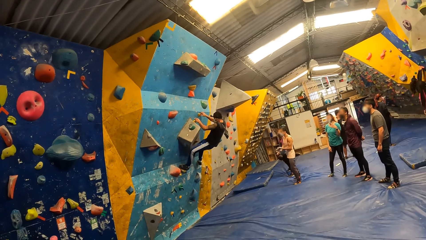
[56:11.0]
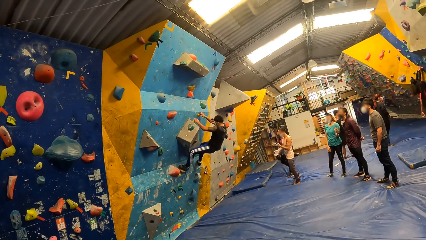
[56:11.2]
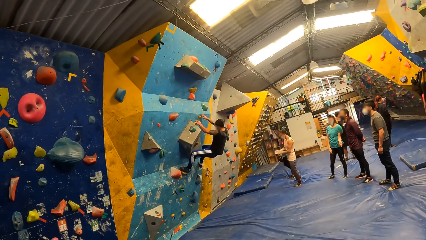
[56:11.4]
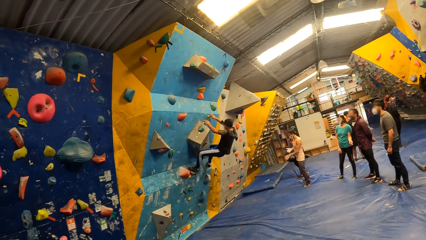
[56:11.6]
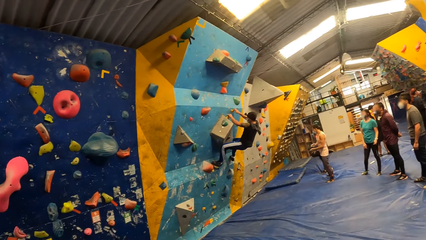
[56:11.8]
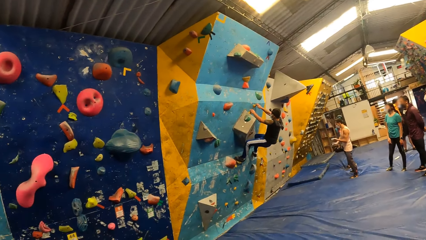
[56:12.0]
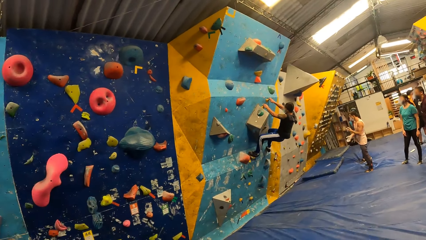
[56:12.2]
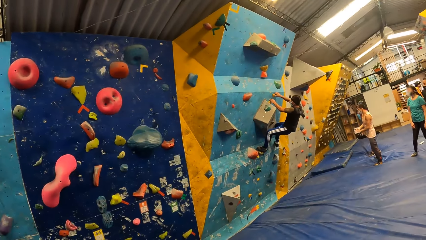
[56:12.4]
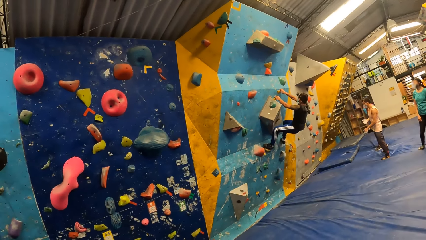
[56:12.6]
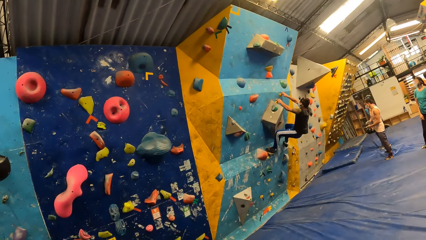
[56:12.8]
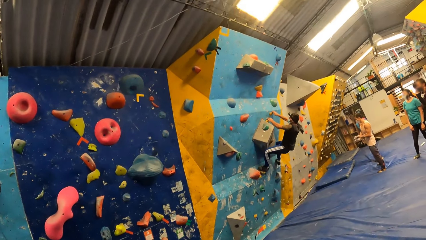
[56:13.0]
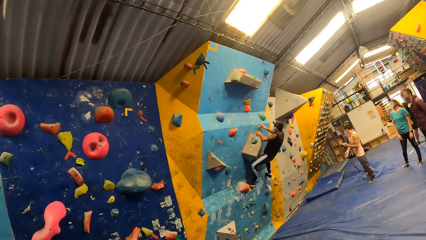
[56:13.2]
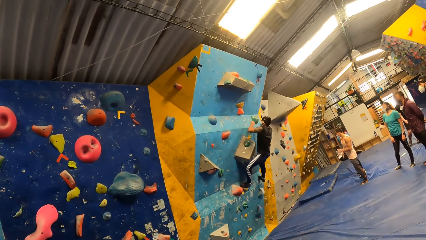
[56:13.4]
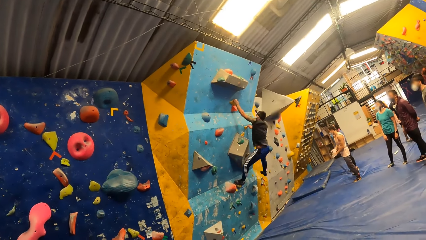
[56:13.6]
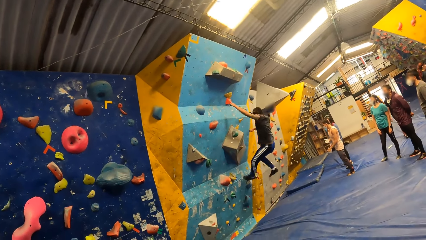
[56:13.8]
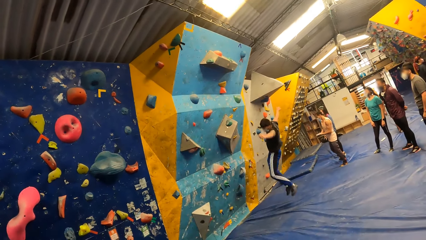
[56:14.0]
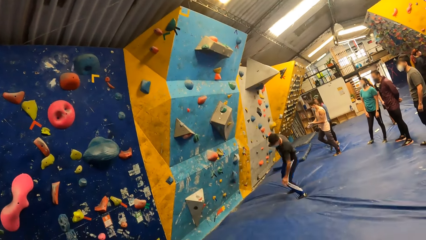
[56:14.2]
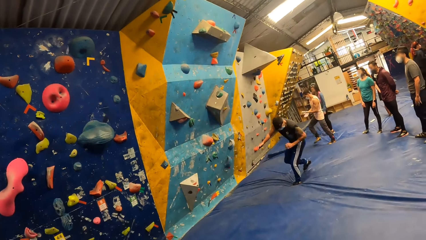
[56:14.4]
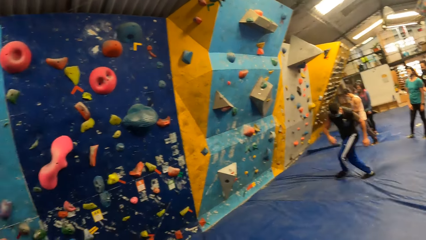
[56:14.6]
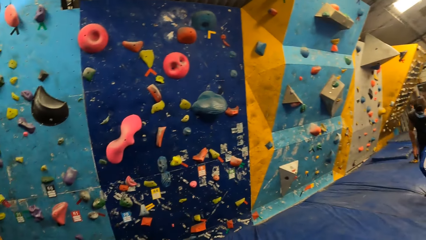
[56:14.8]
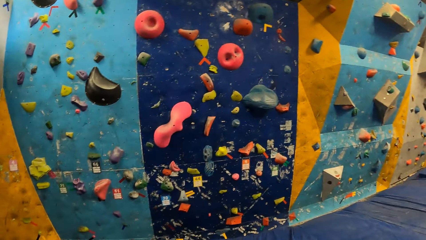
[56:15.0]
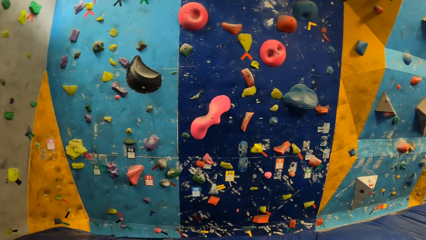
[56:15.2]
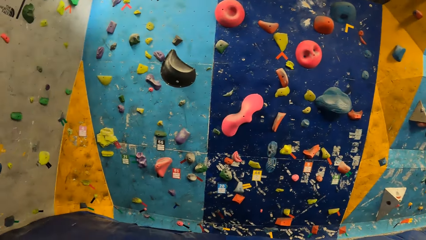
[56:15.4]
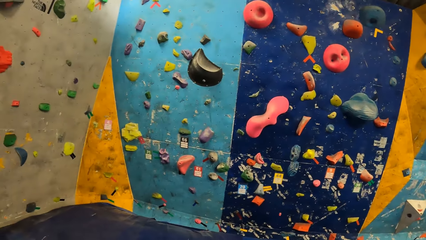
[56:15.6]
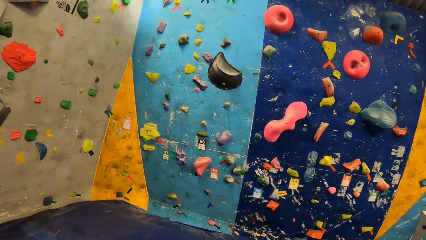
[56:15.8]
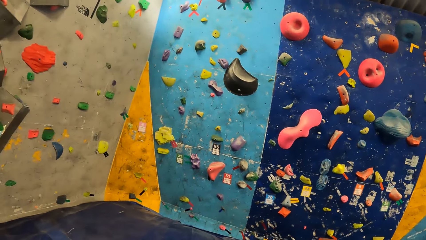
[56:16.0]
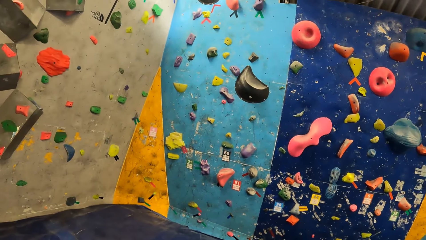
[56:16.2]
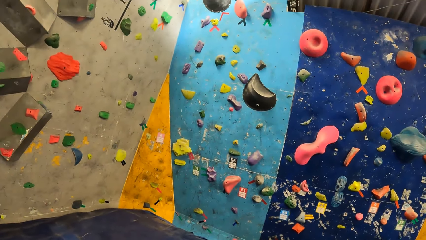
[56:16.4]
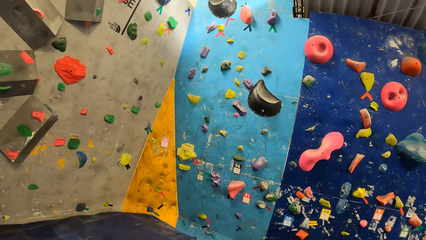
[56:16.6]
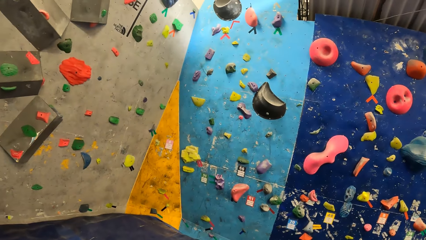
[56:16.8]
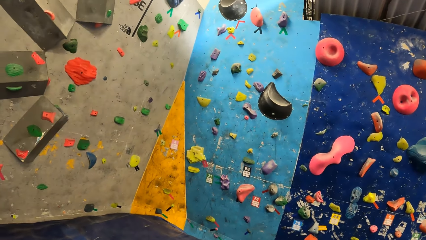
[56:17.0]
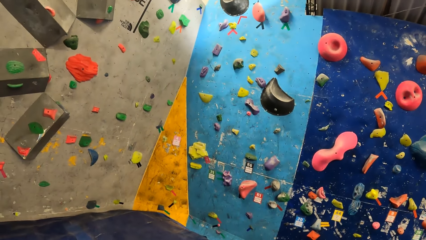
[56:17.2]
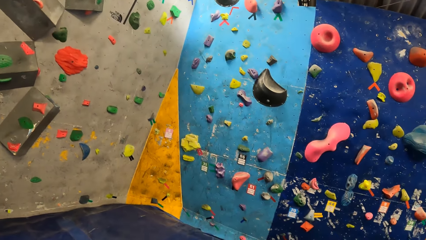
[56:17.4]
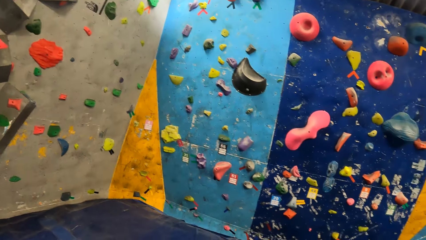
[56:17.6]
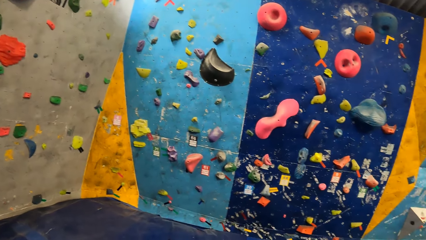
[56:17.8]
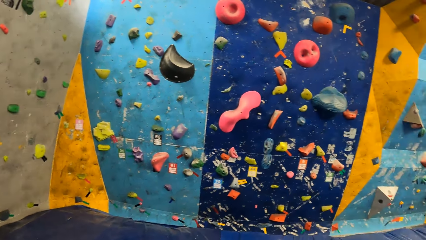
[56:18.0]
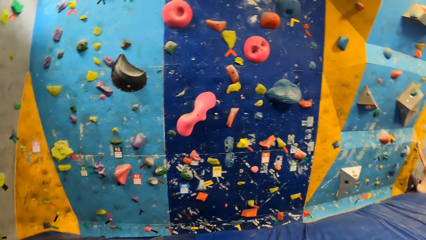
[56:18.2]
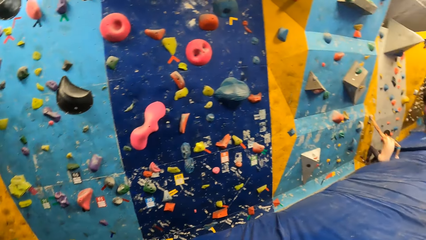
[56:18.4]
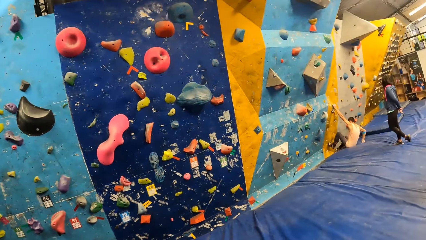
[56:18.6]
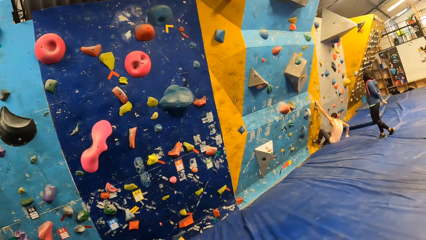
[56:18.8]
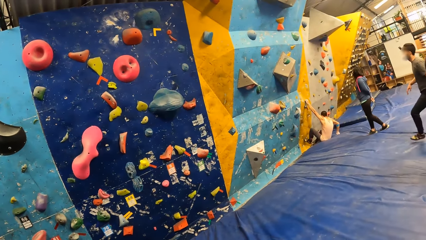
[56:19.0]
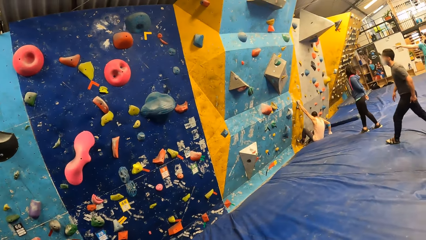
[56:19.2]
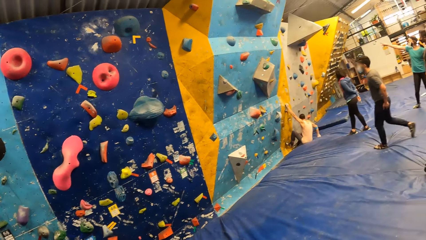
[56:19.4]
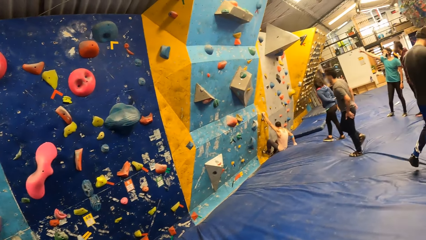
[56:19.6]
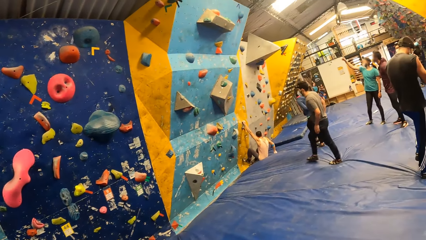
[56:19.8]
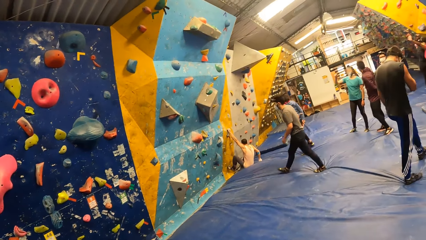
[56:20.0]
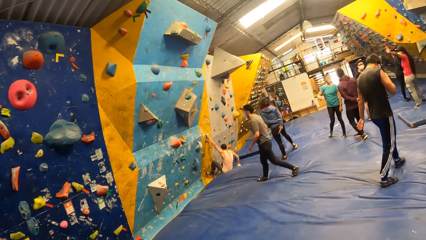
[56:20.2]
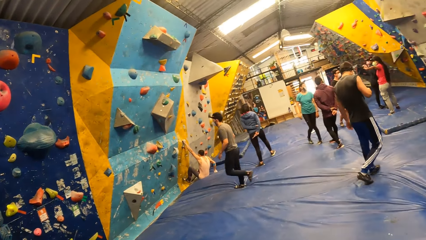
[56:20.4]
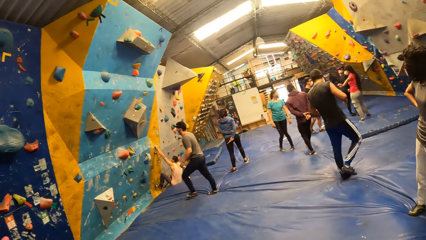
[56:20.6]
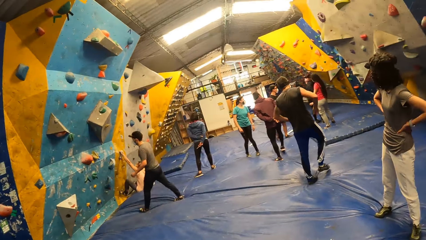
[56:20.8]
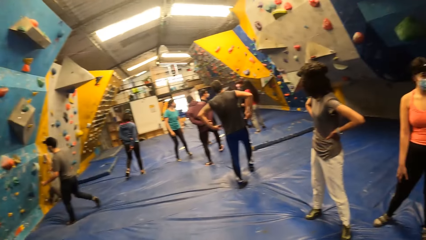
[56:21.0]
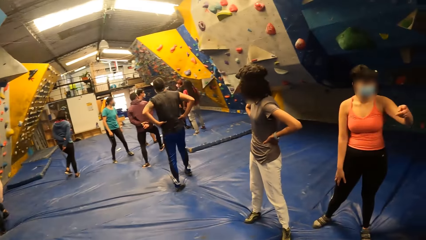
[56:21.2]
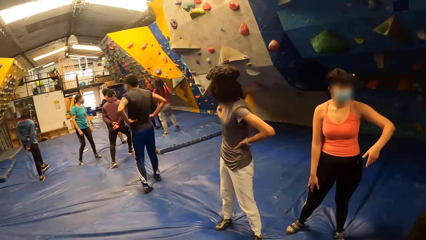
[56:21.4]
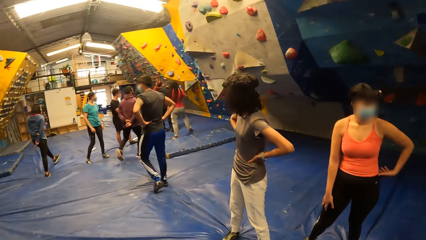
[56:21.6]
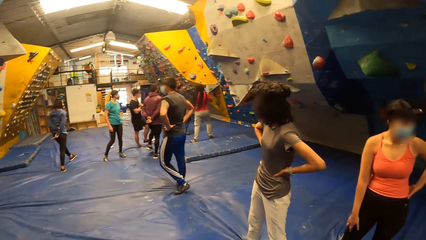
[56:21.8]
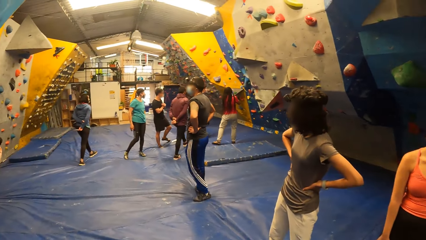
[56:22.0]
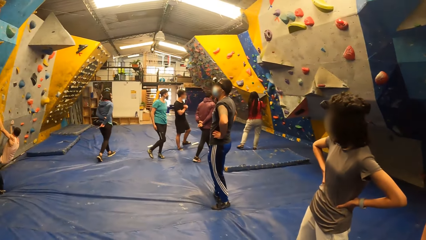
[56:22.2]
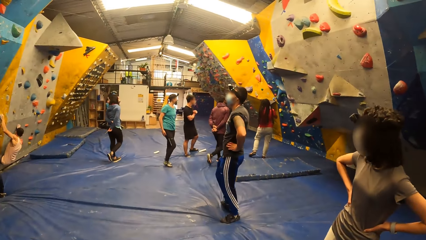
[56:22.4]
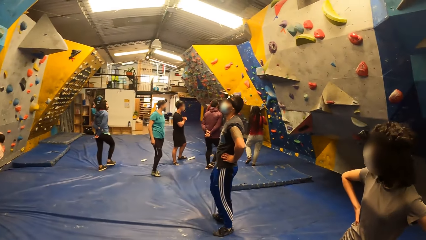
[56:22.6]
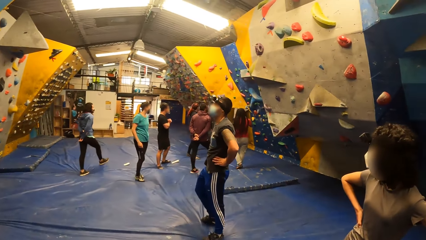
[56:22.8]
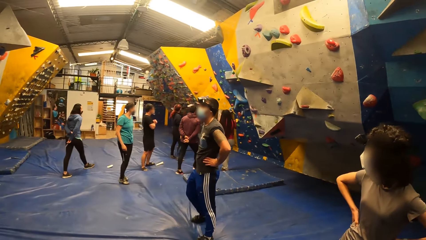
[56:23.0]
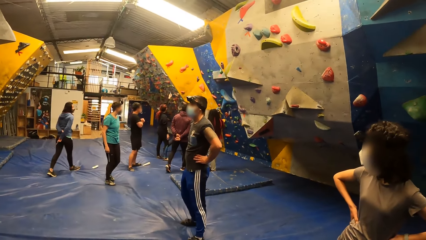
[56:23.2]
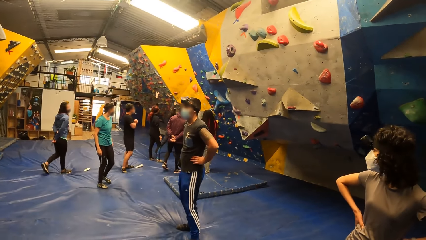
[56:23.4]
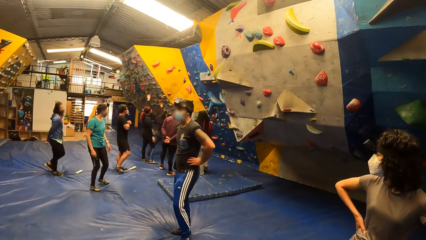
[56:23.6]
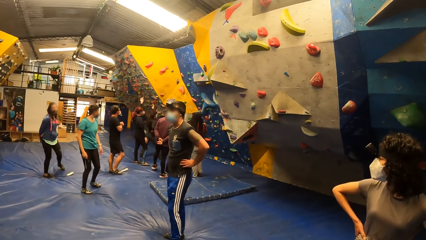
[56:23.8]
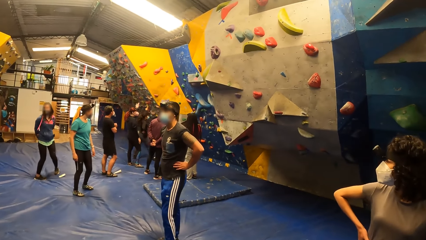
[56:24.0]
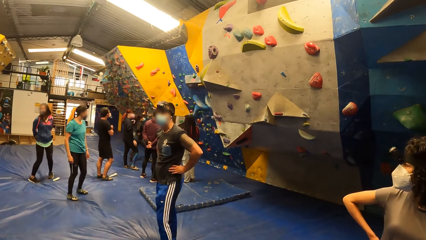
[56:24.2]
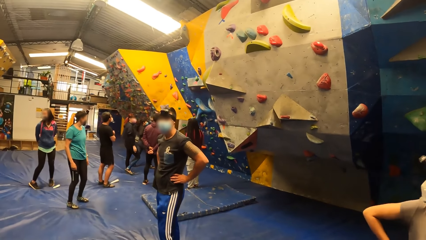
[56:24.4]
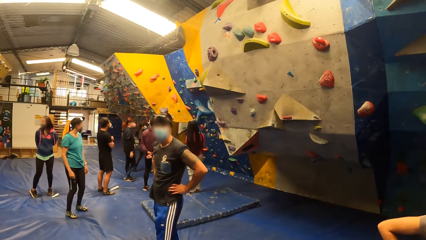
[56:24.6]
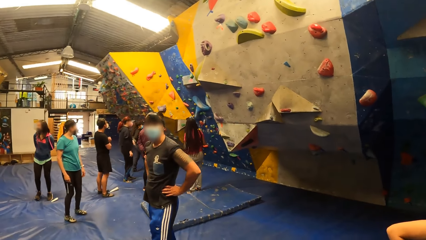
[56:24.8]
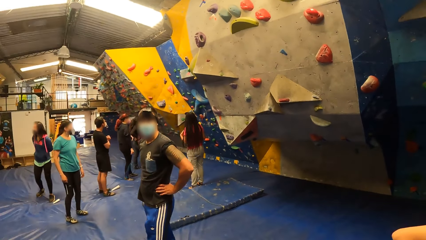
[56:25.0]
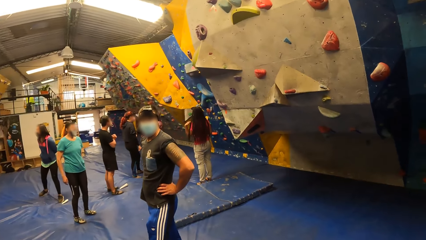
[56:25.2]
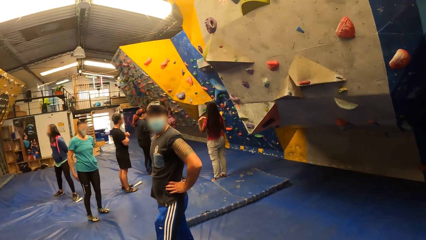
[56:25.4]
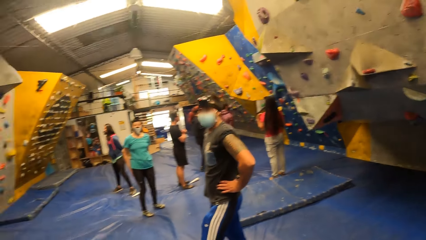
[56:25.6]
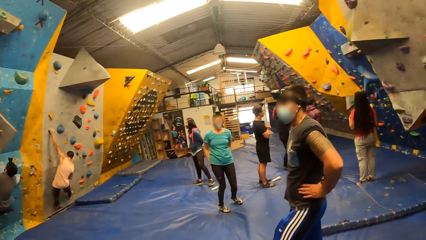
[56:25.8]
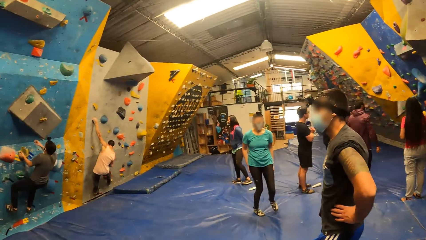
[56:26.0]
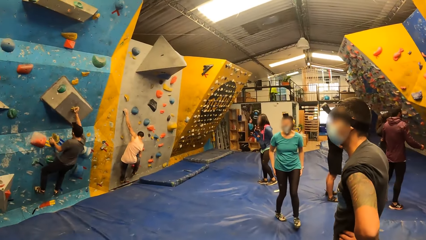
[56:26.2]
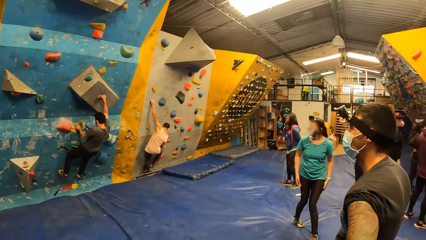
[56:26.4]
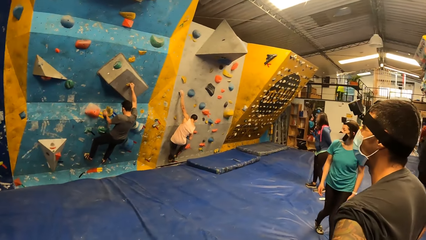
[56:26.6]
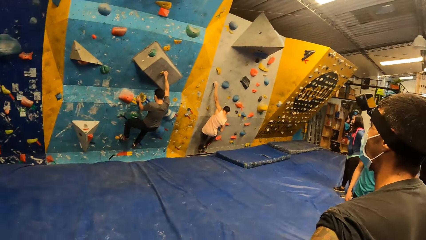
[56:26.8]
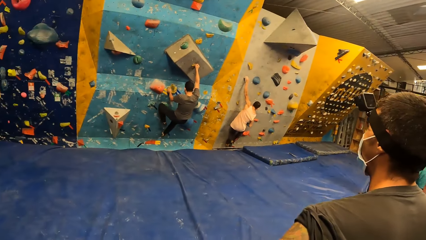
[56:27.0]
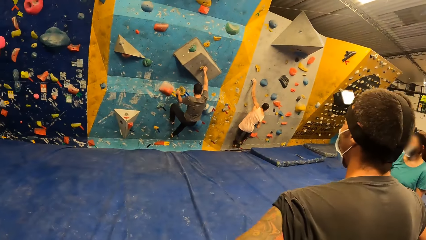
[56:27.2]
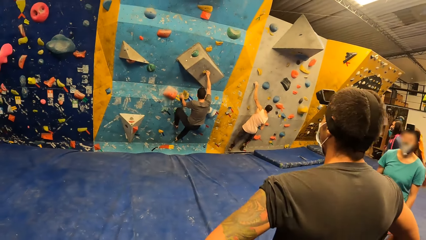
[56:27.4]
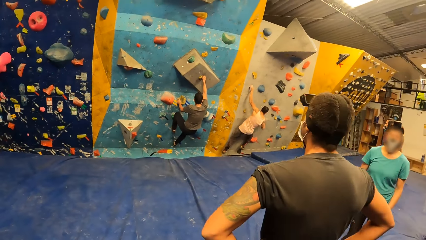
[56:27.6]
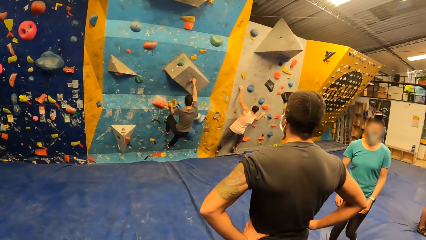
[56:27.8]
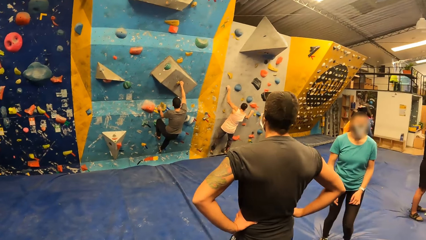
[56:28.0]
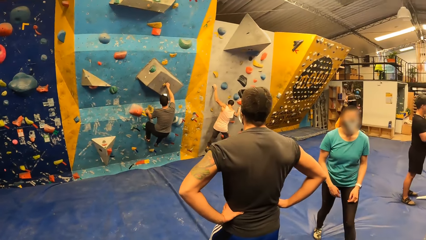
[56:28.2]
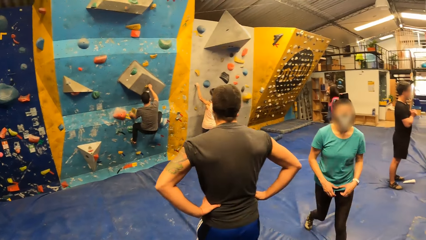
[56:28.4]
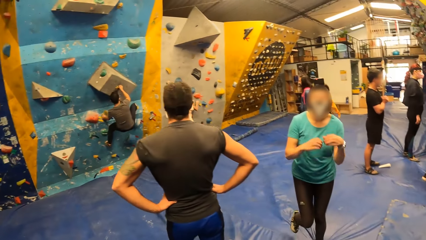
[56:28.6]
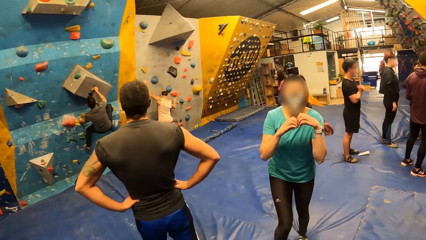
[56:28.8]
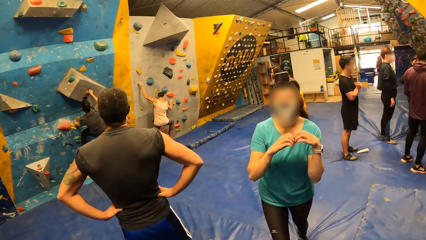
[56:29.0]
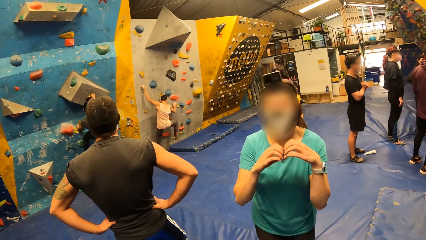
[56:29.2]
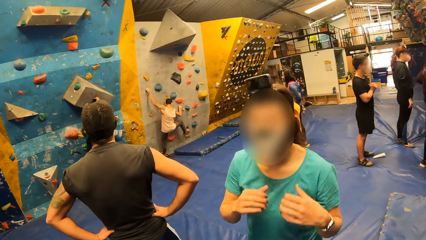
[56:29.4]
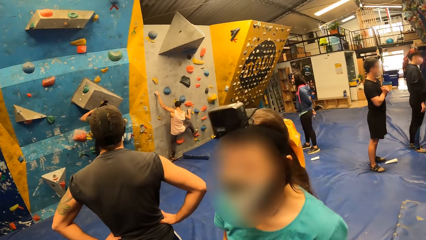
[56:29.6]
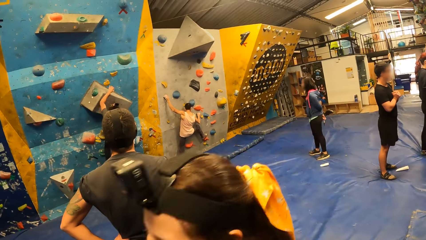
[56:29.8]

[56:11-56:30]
The man jumps from the boulder. The camera wearer walks towards a wall.
